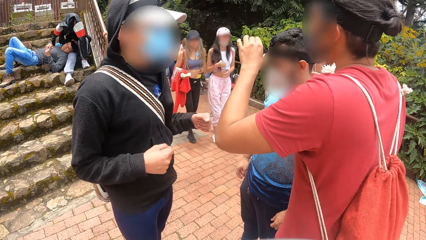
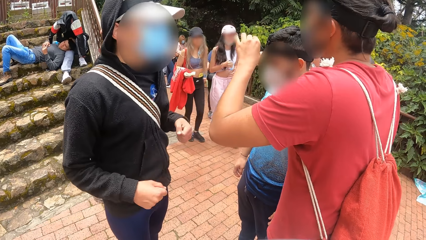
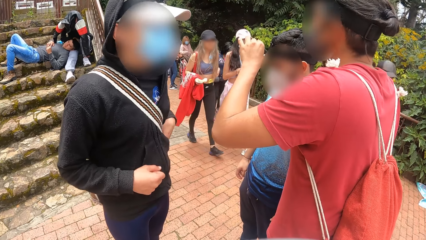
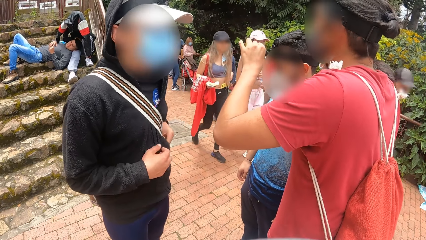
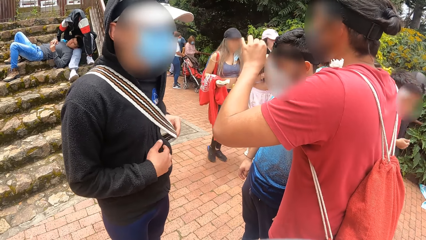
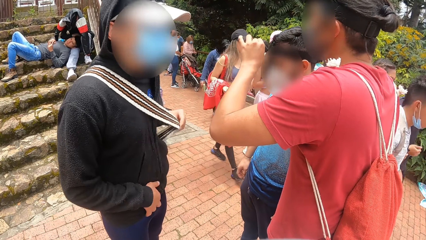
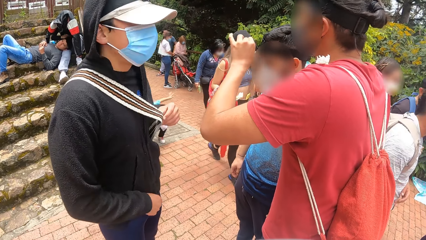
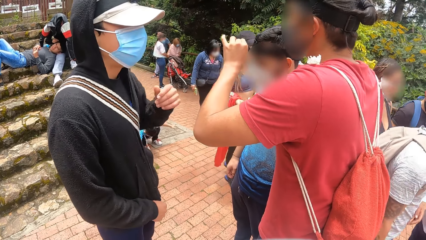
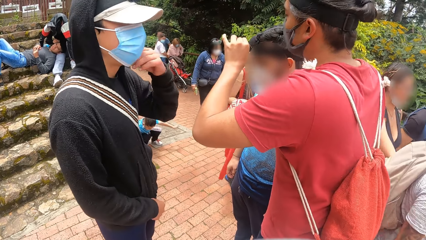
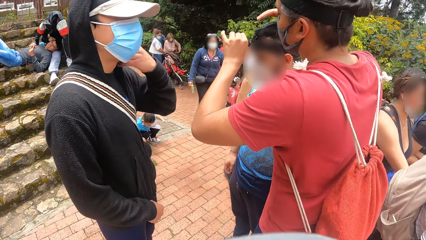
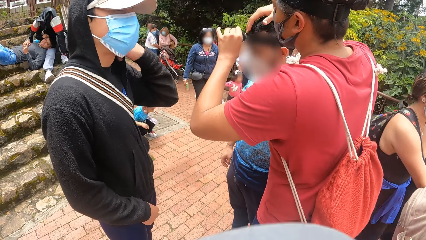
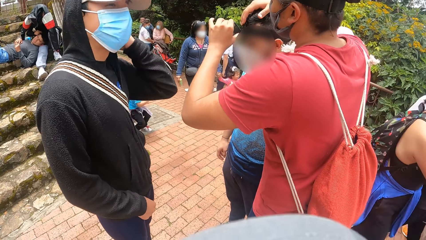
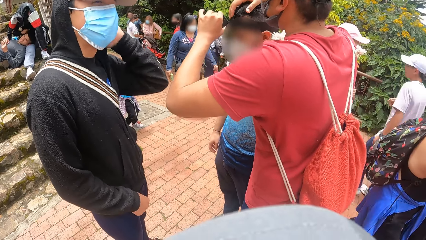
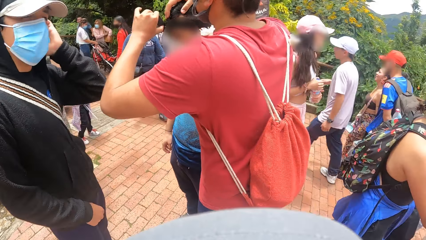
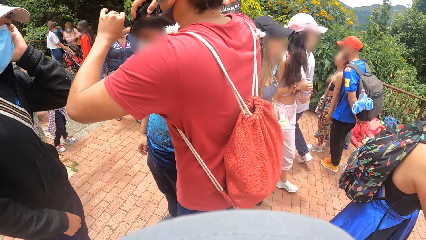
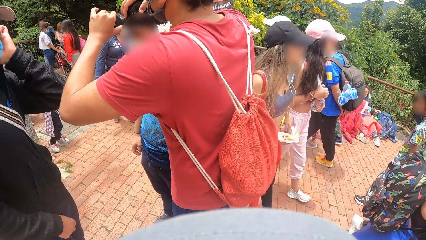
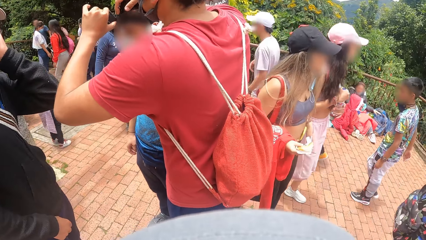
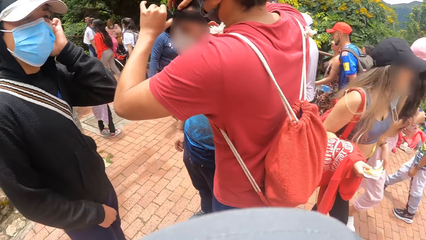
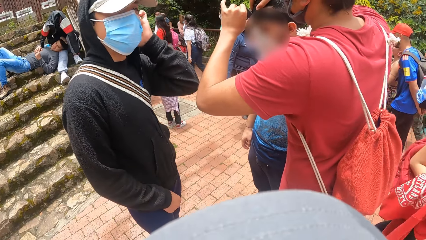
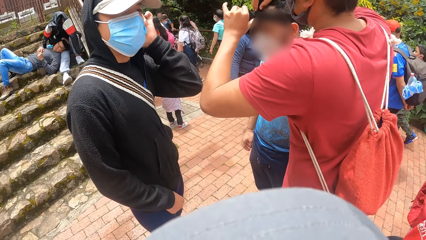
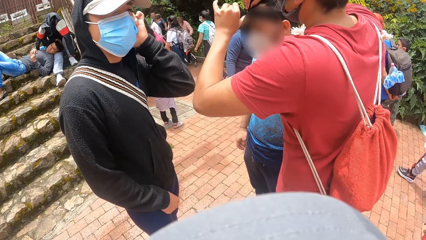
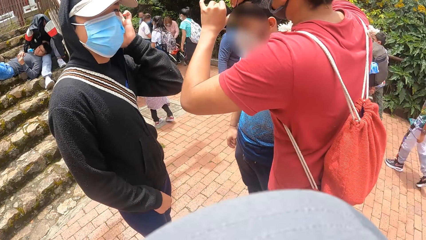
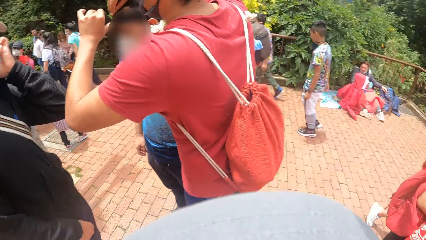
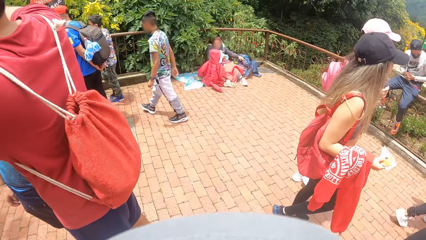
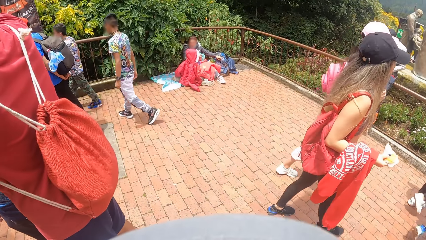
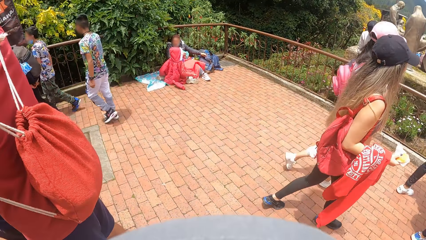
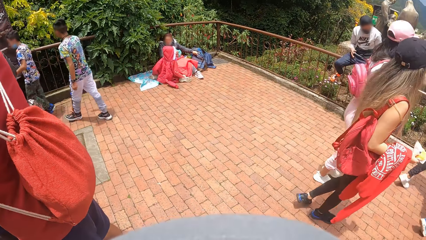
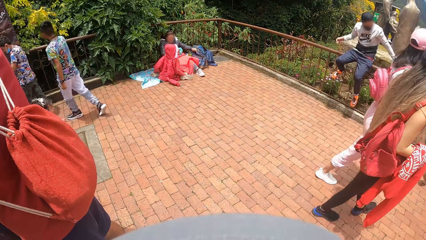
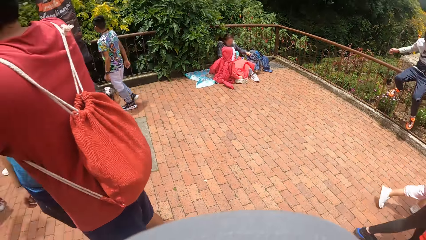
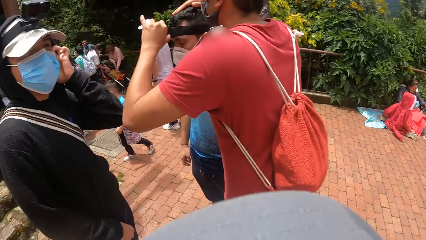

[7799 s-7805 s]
A man holds the strap of a bag on him with his left hand. Another man adjusts a third man's camera with both hands. The first man touches his ear with his left hand. The camera wearer turns towards a group of people.

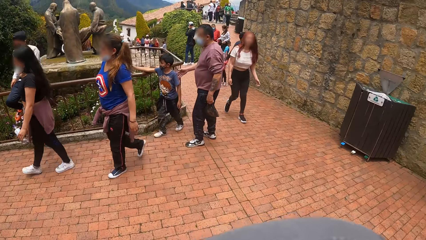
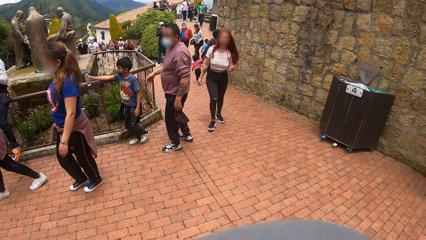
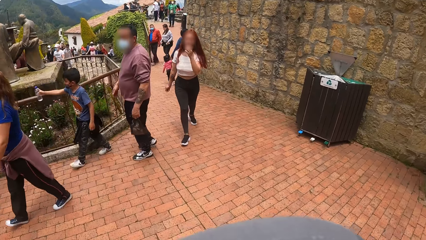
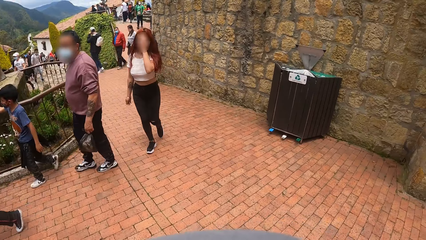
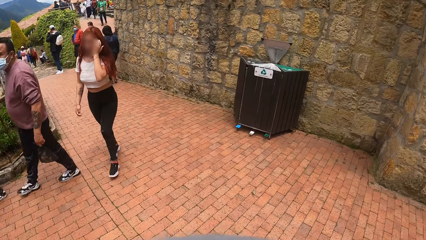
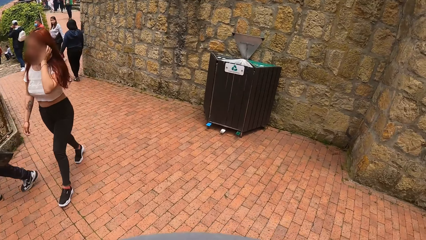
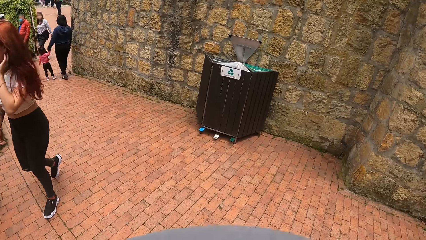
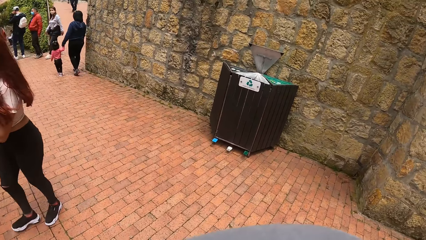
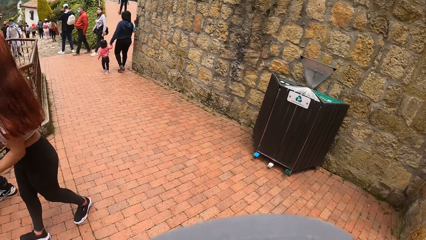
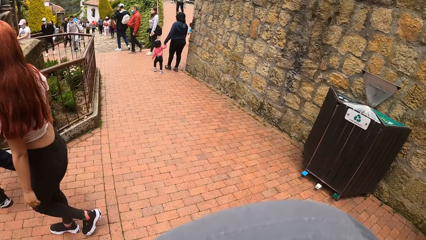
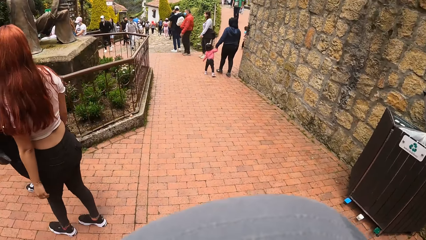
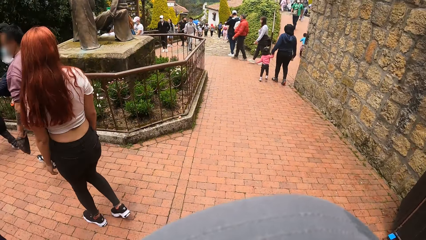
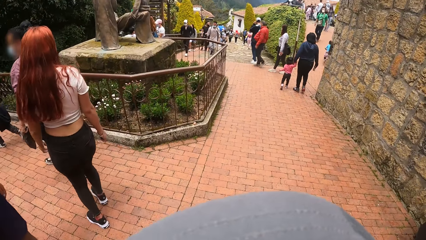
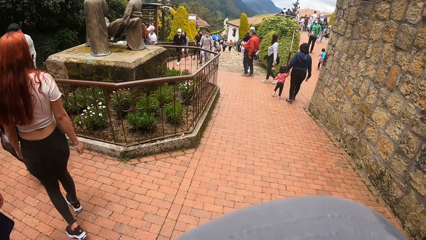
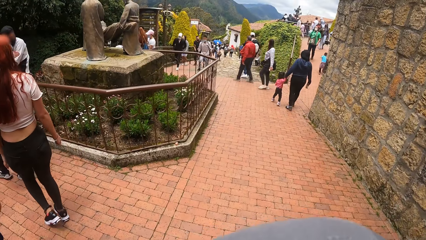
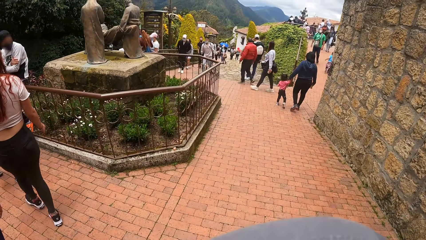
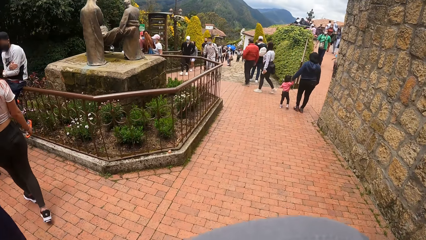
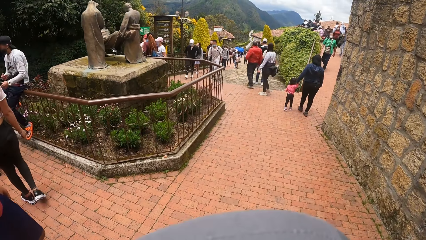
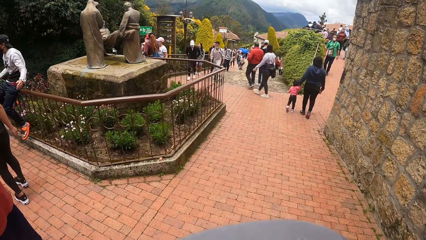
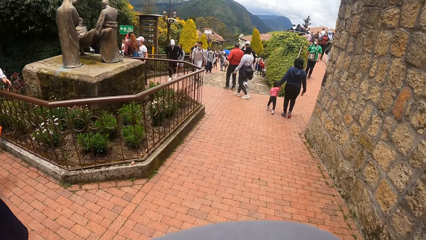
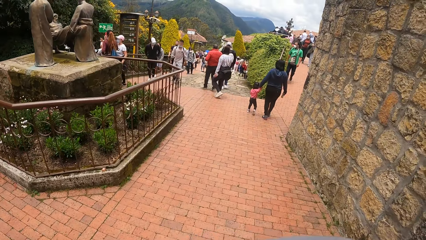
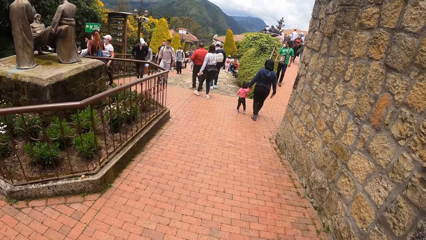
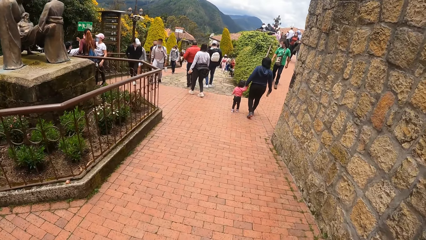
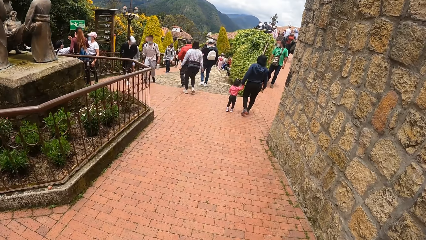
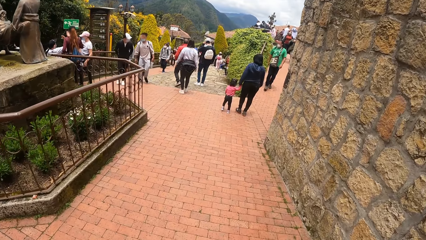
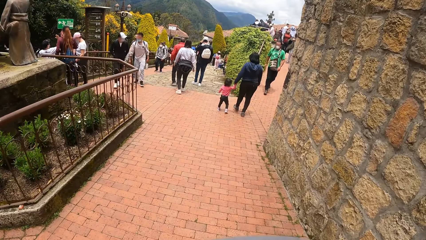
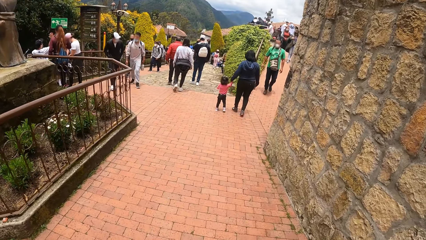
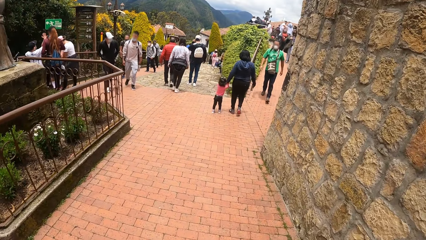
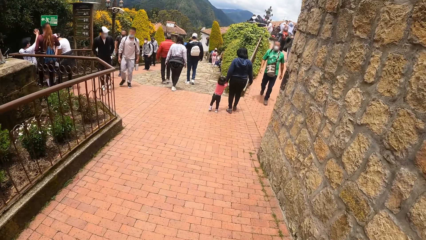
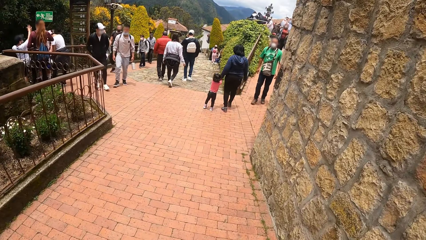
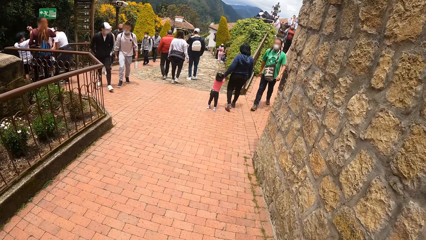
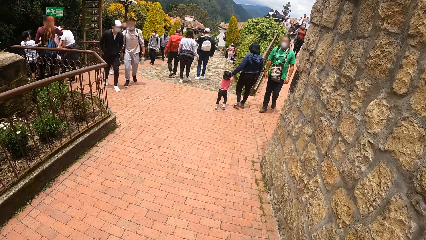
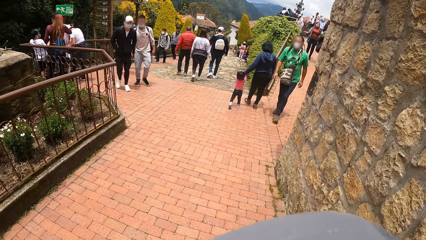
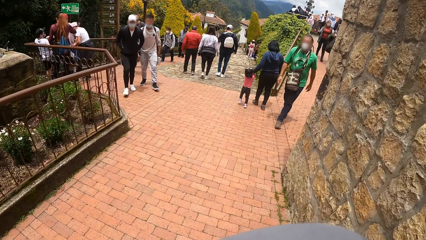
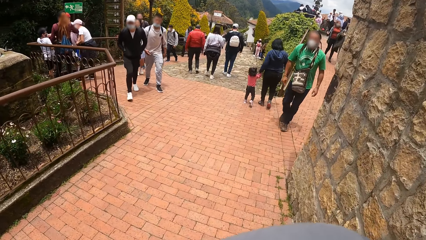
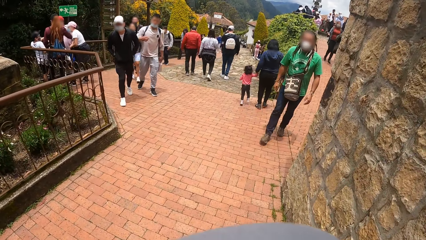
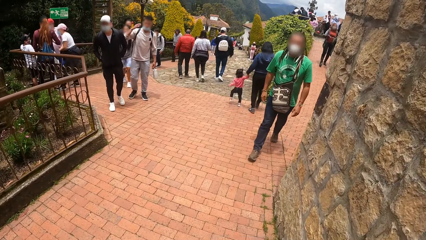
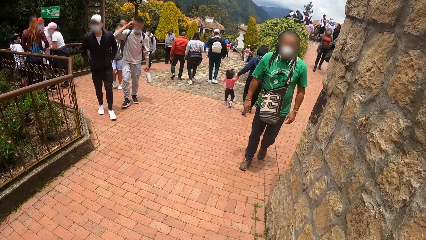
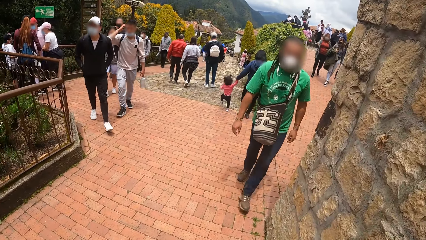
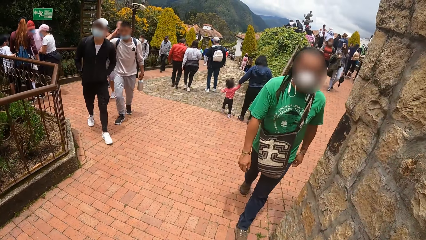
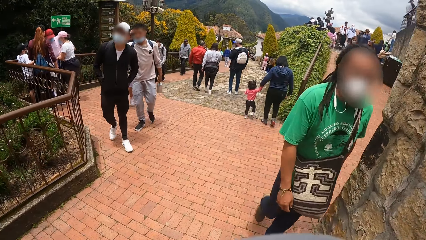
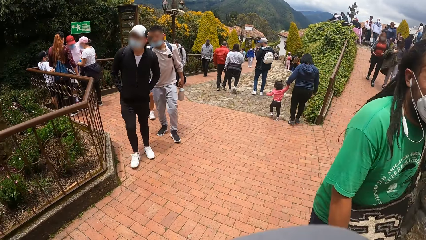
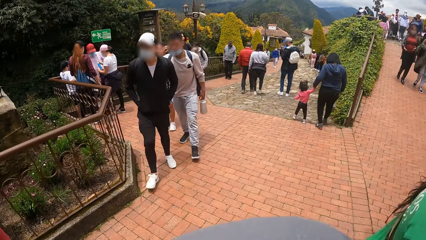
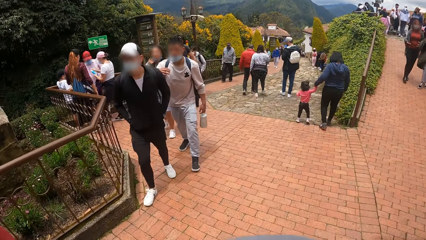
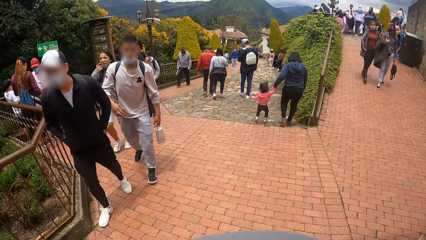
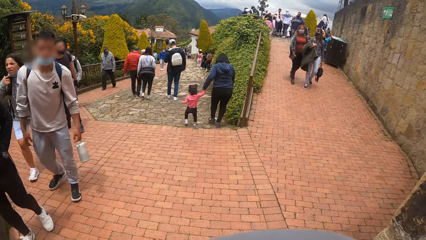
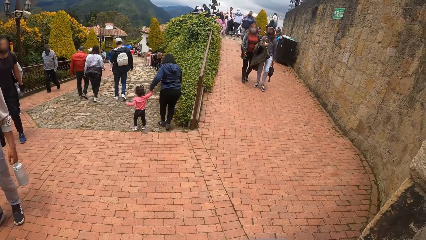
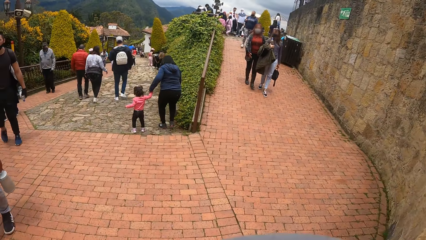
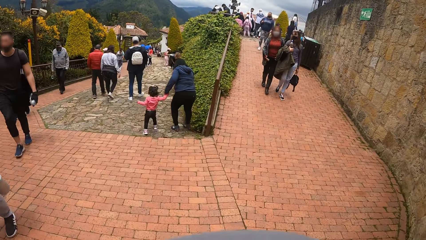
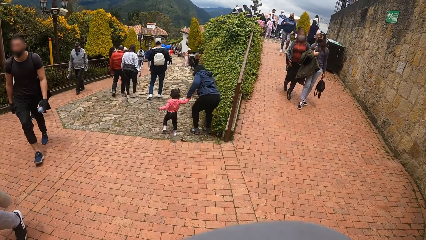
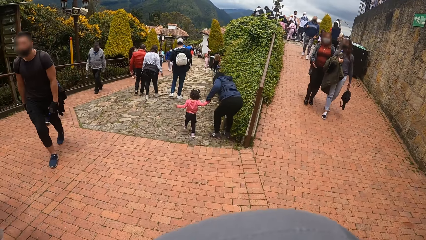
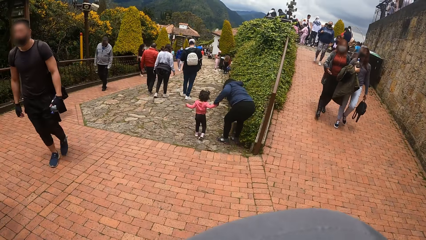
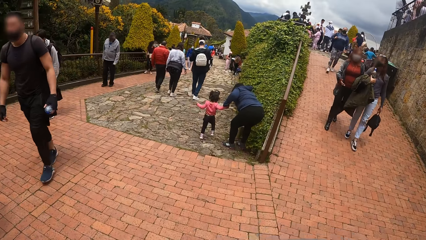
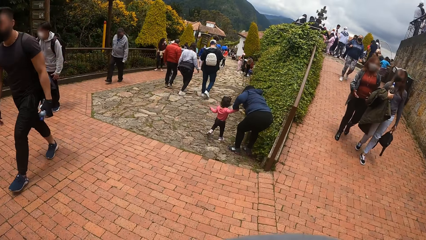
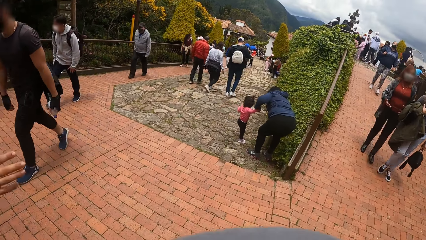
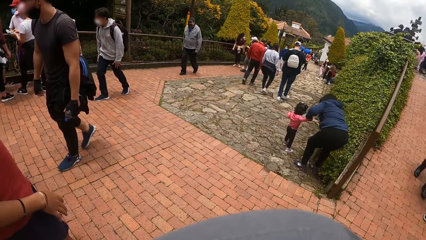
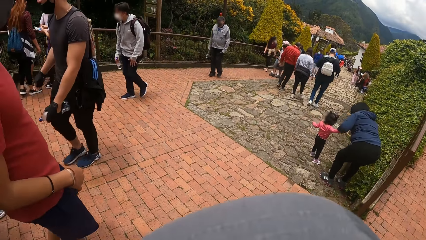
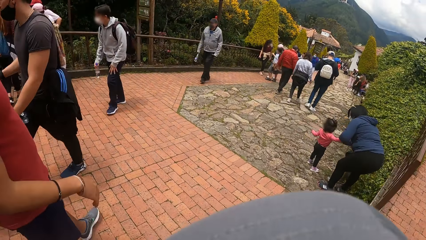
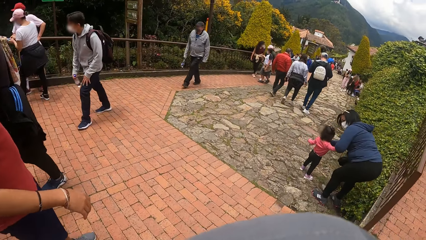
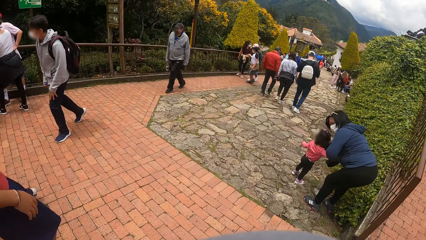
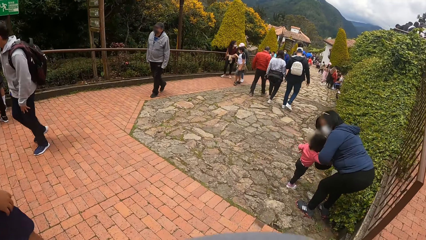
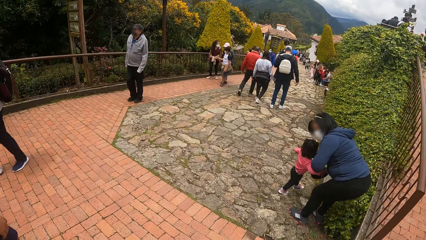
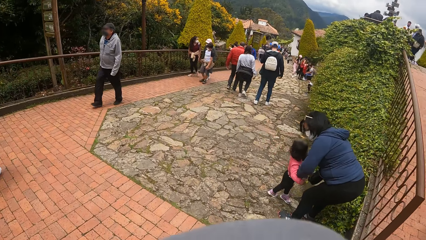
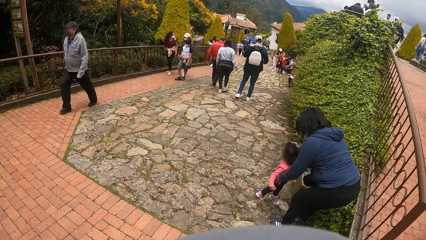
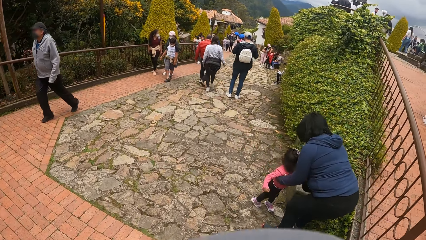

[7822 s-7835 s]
The camera wearer walks along the pavement. They walk past a group of people.
